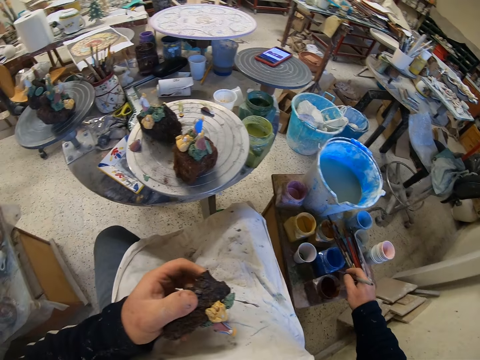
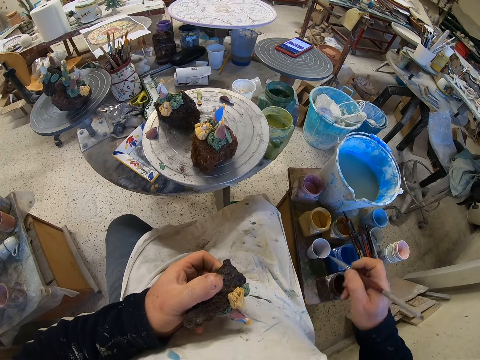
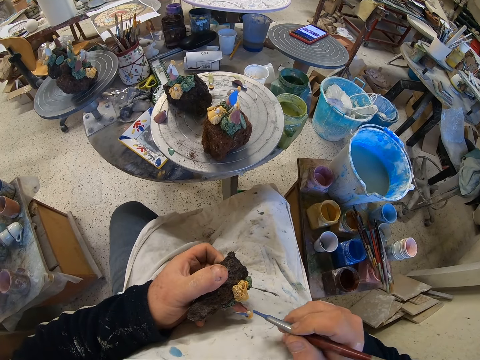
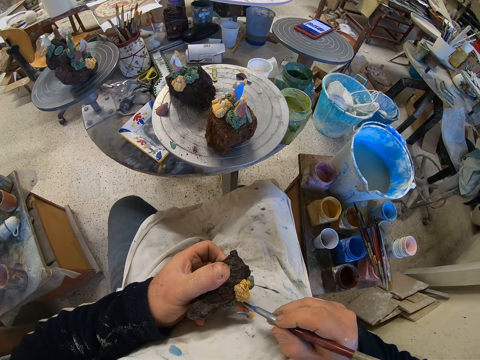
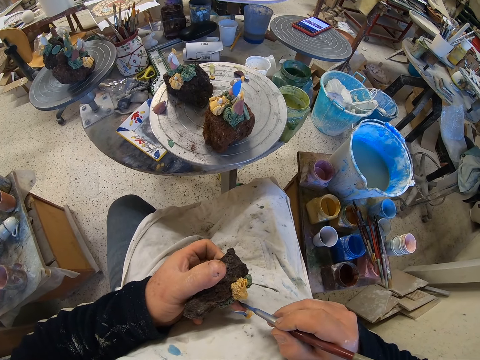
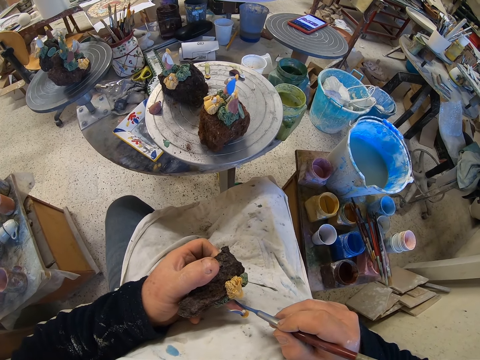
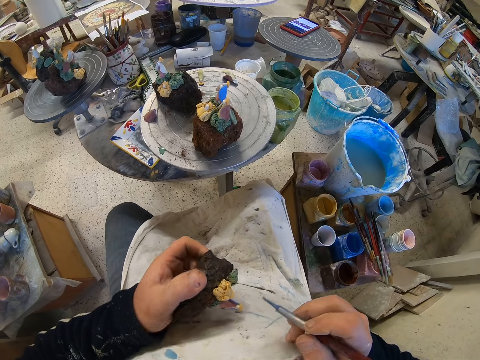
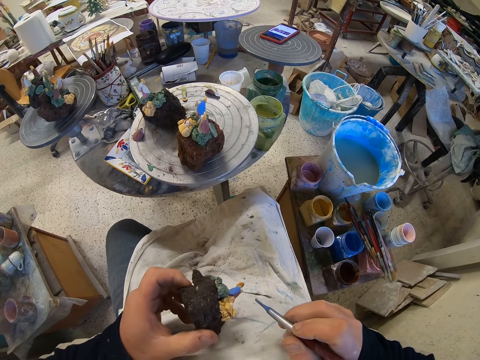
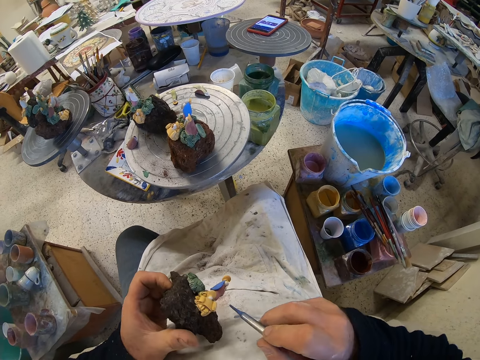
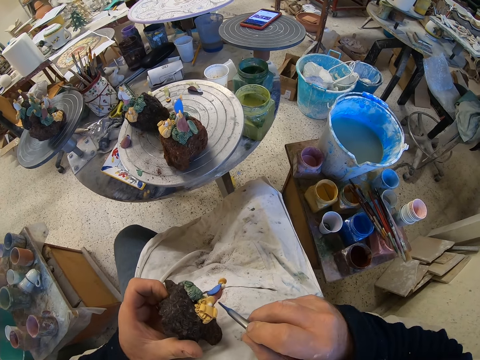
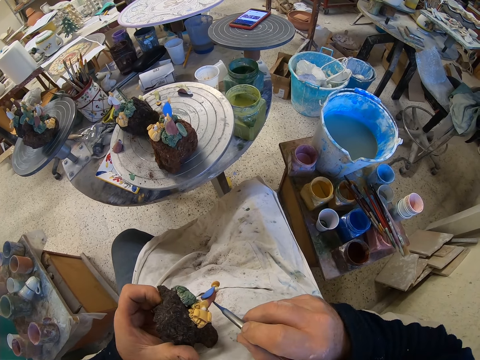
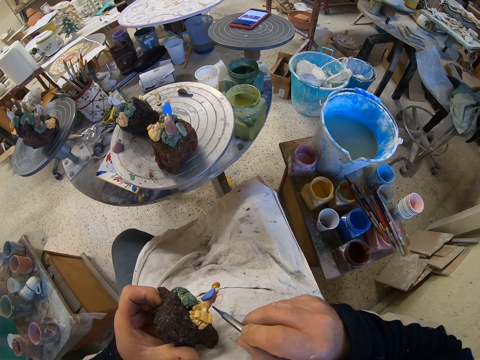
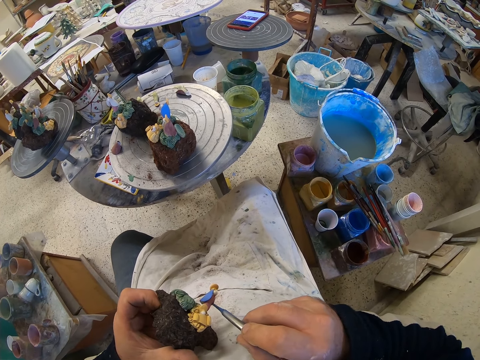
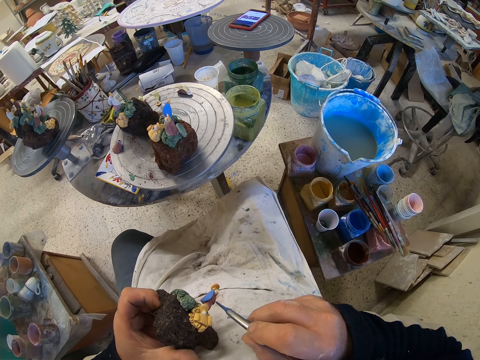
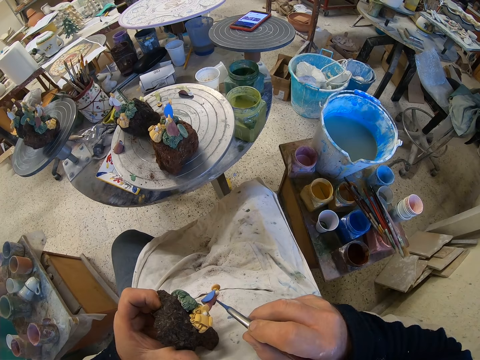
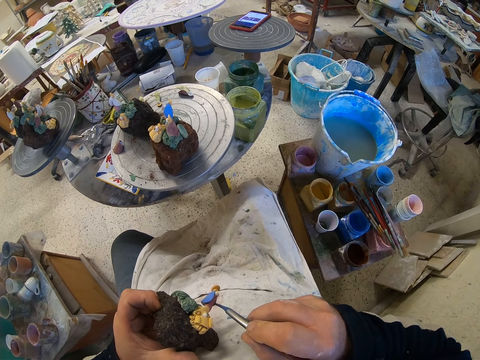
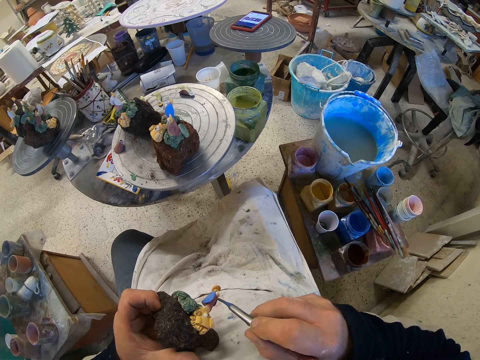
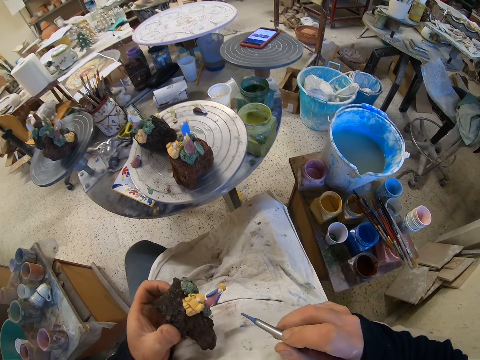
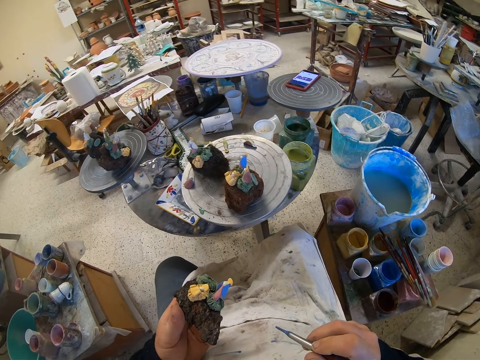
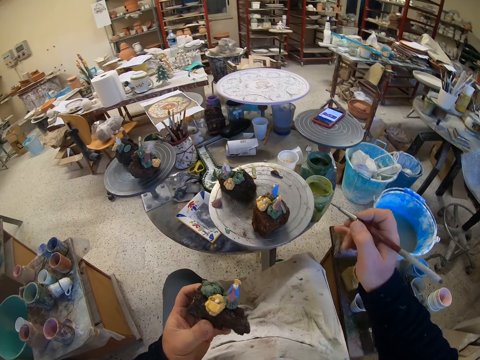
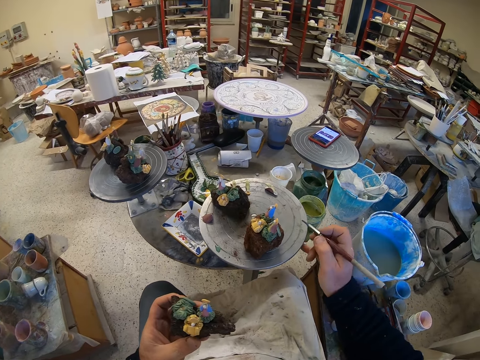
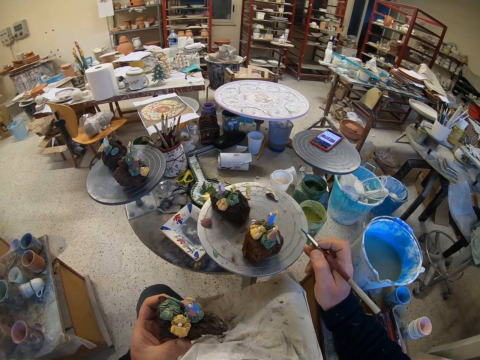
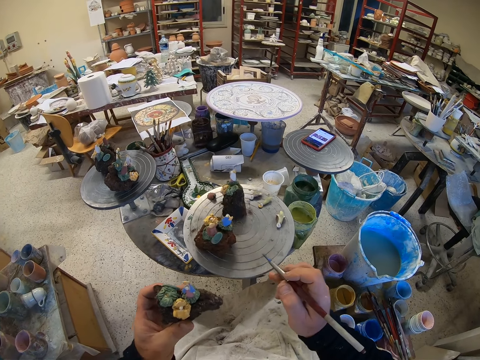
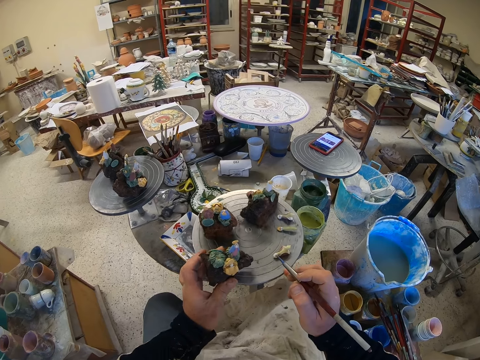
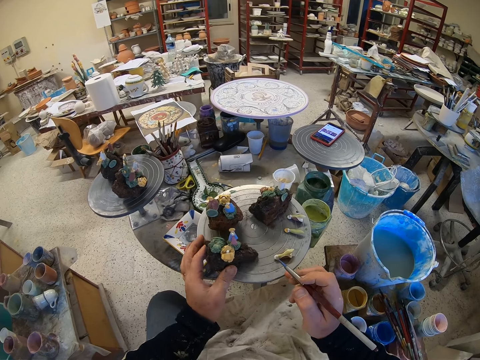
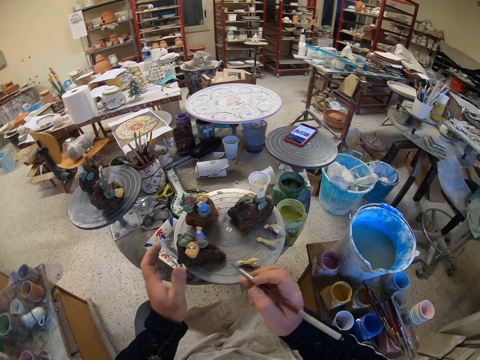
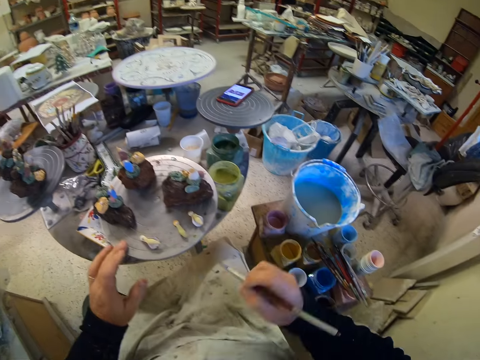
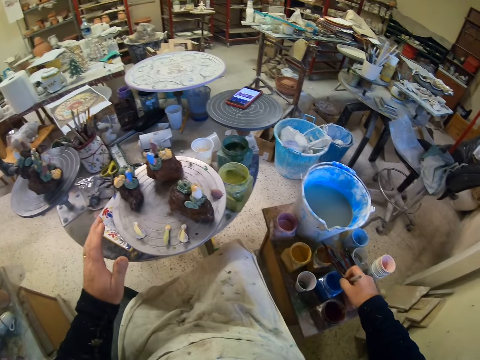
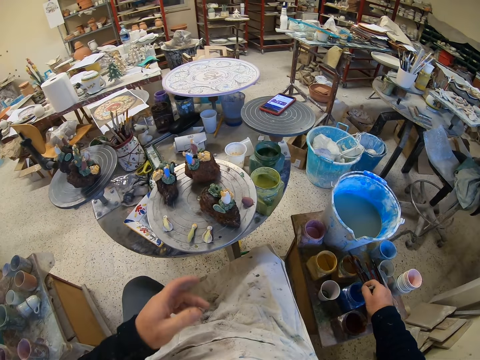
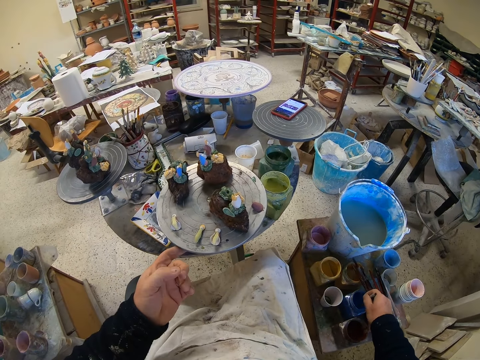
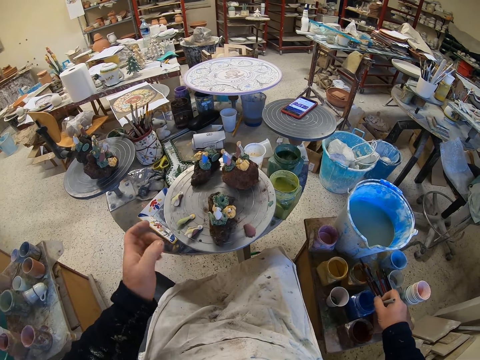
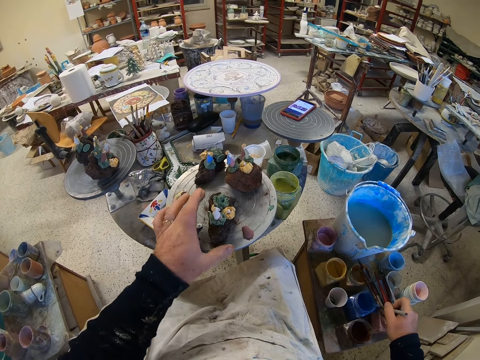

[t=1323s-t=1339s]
The camera wearer scoops paint from a paint can. He paints a craft model with a paint brush. He adjusts the craft model on his hands. He paints the craft model with the paint brush. He adjusts the craft model on his hands. He puts down the craft model on a stool. He adjusts the stool on the floor. He picks up the craft model from the stool. He dips the paint brush in a container with paint.

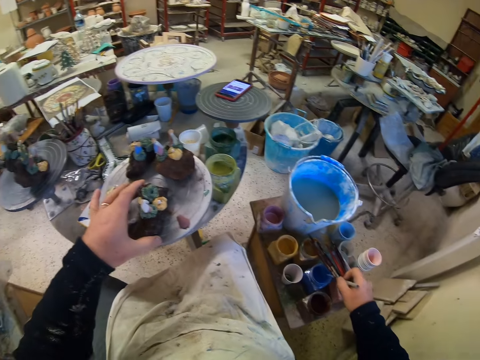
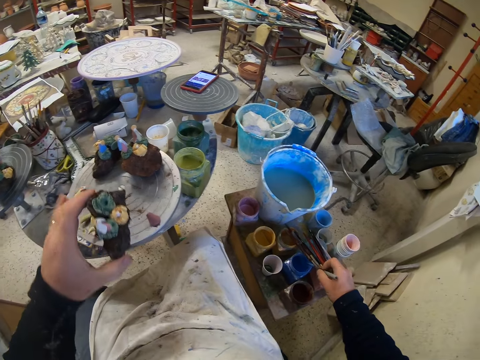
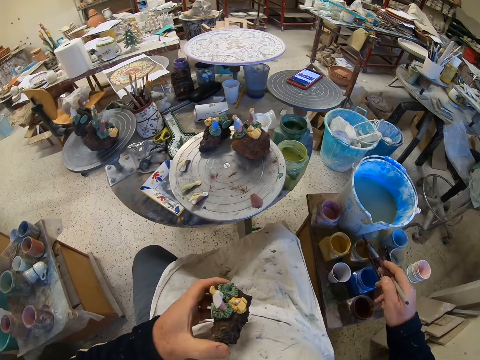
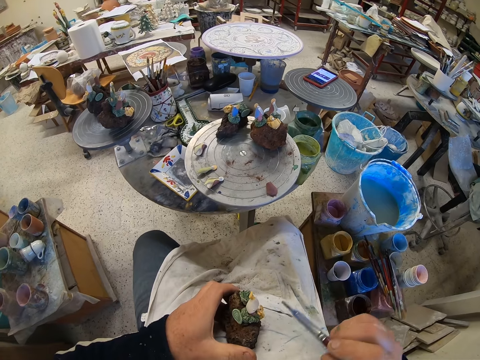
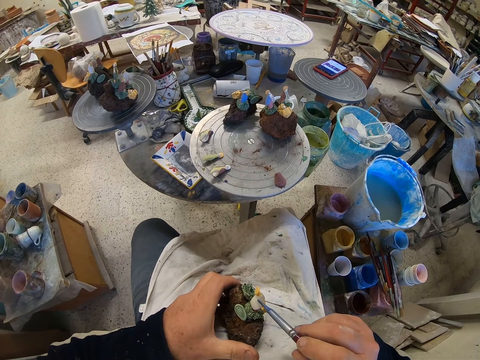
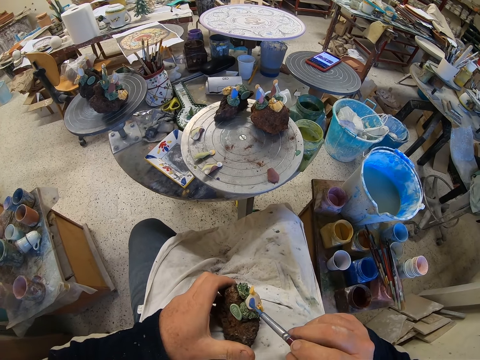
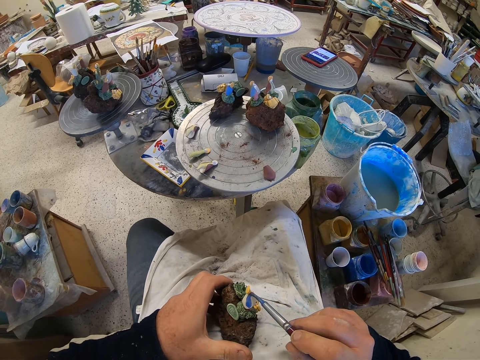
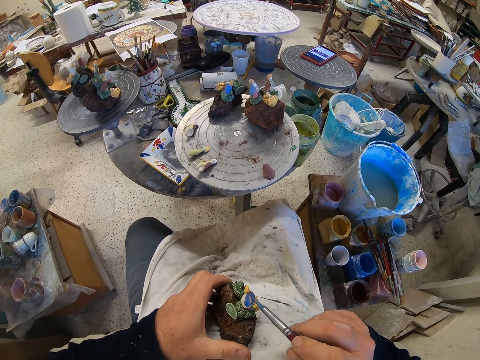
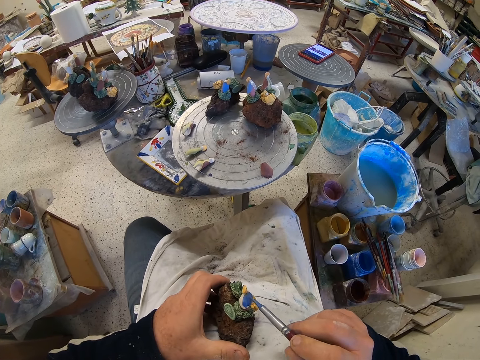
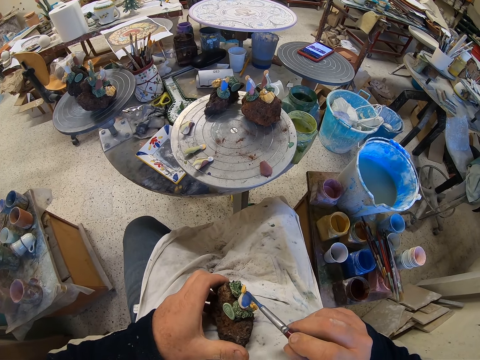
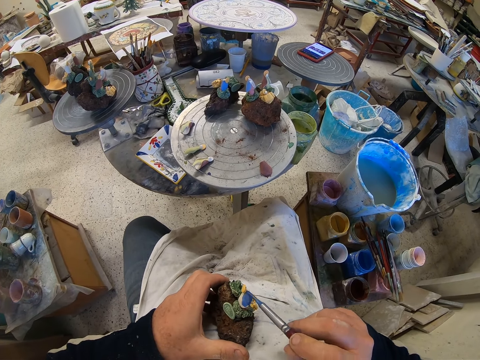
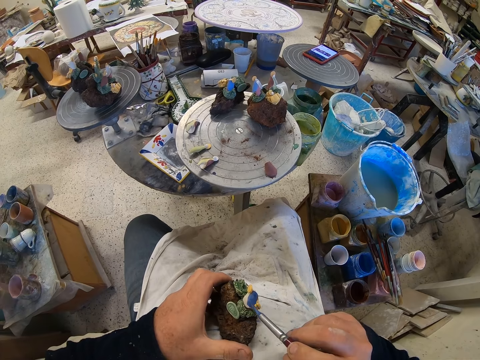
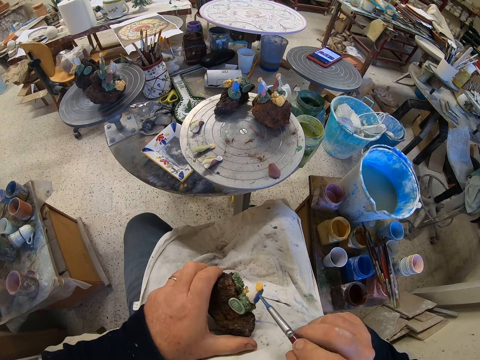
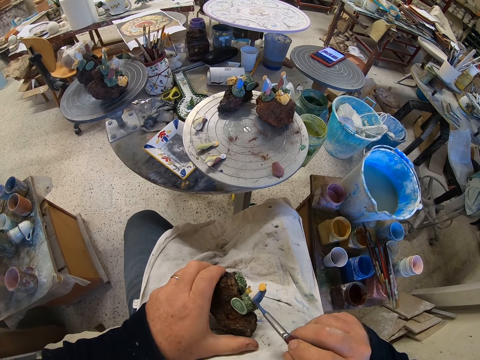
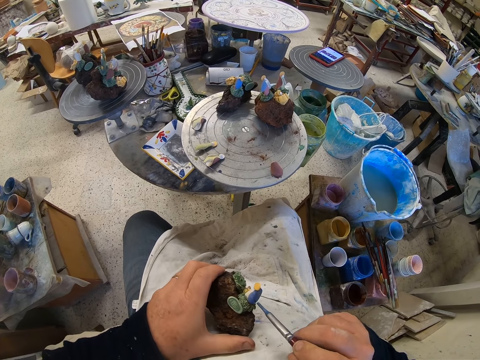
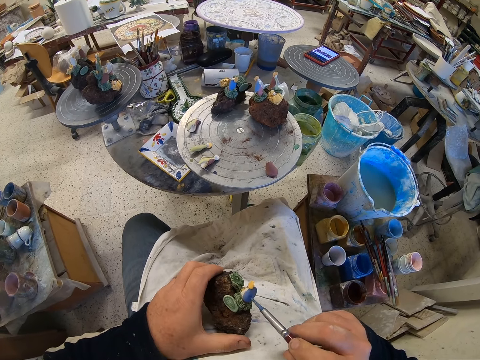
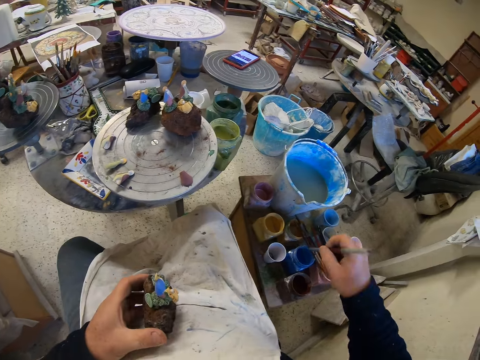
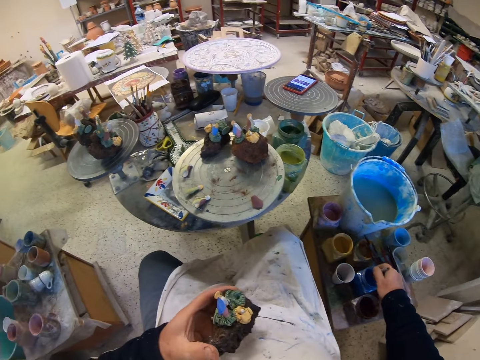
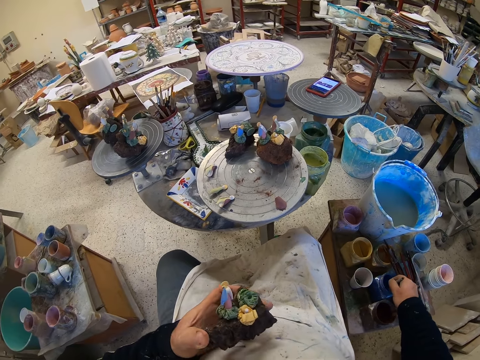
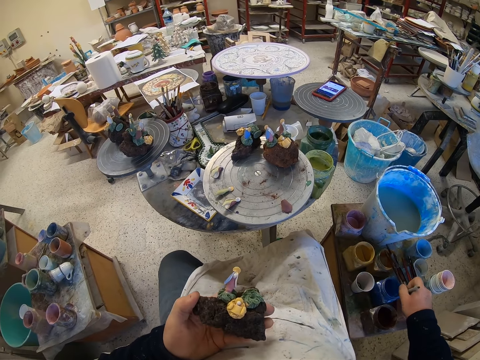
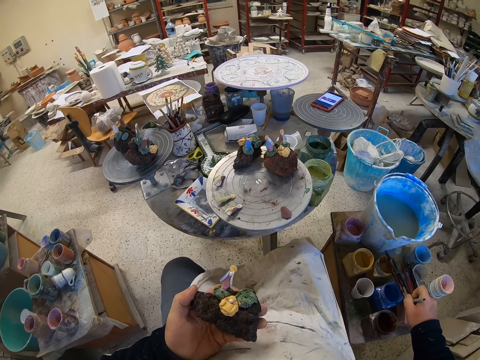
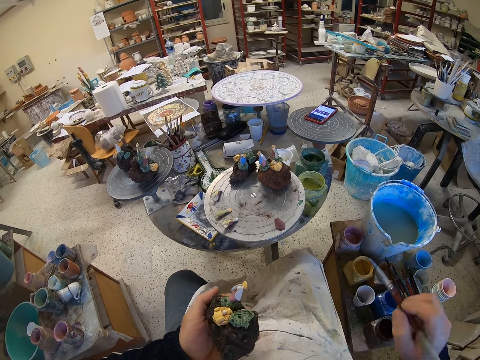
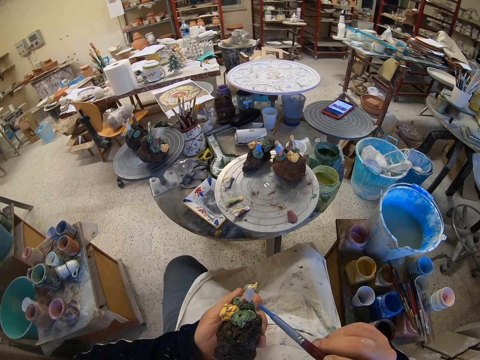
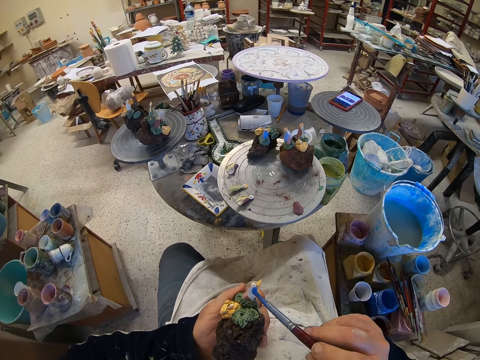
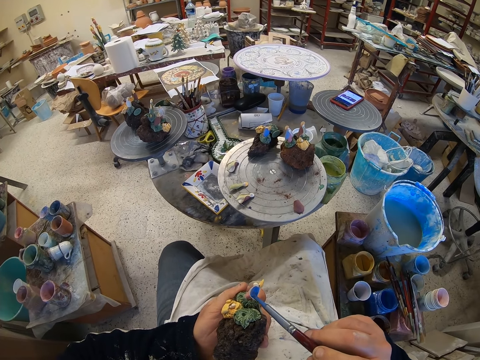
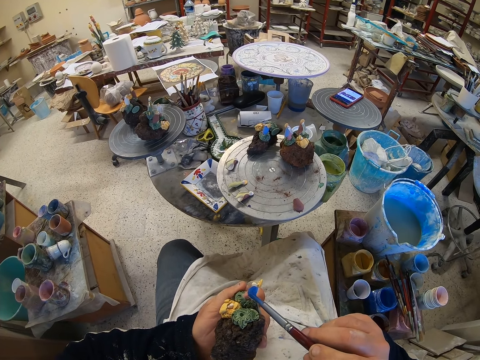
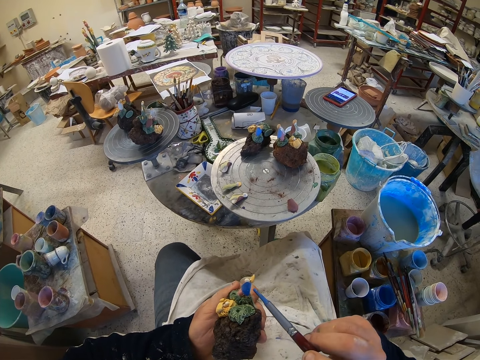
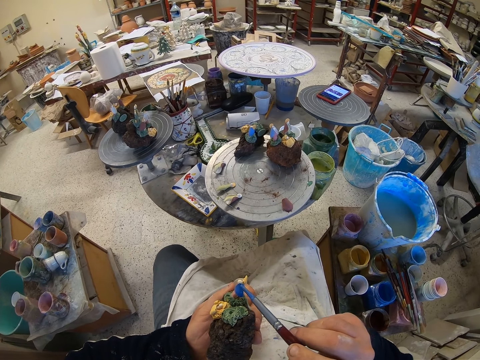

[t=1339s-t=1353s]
The camera wearer paints a craft model with a paint brush. They paint. They scoop paint from a paint can. They paint the craft model with the paint brush.
